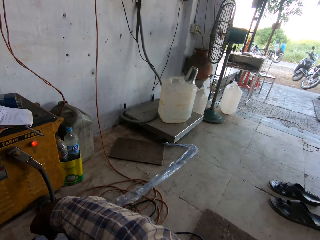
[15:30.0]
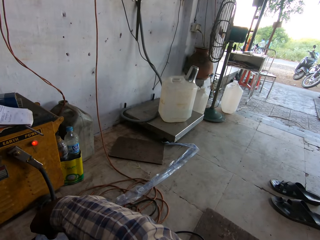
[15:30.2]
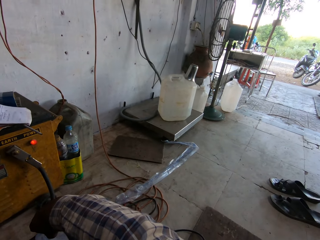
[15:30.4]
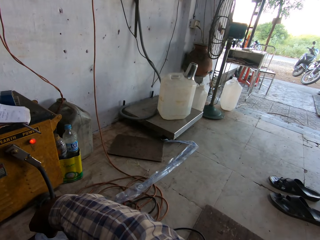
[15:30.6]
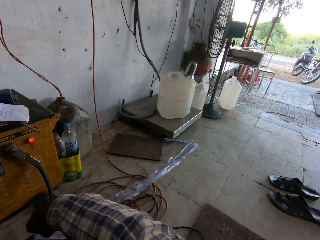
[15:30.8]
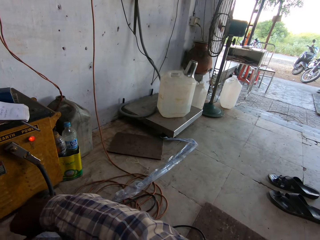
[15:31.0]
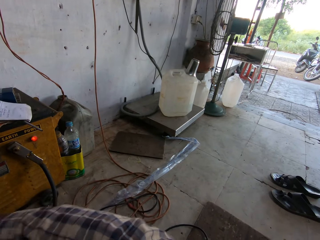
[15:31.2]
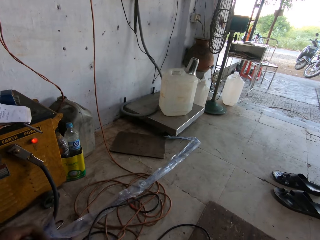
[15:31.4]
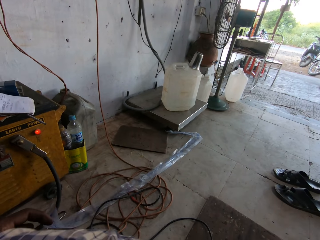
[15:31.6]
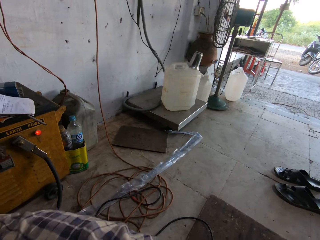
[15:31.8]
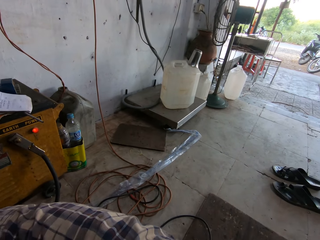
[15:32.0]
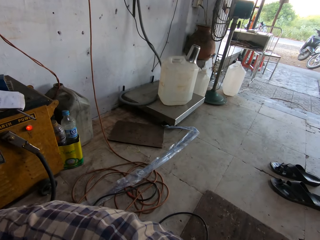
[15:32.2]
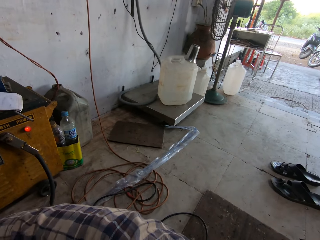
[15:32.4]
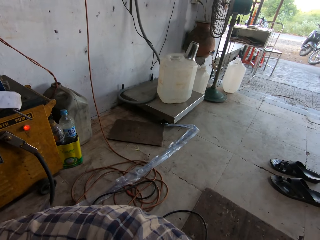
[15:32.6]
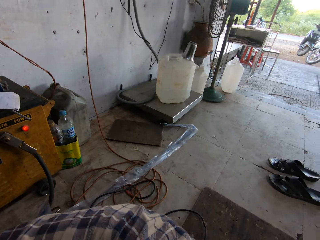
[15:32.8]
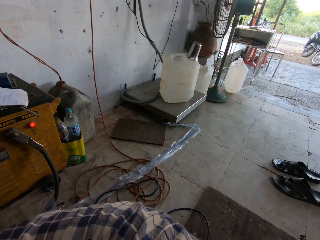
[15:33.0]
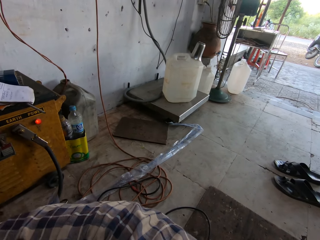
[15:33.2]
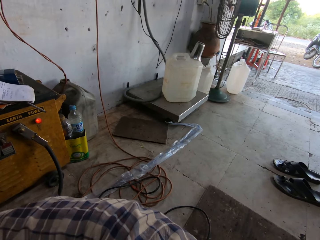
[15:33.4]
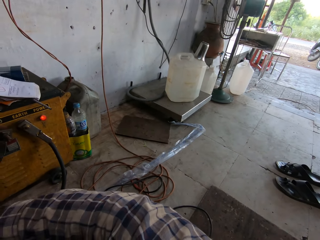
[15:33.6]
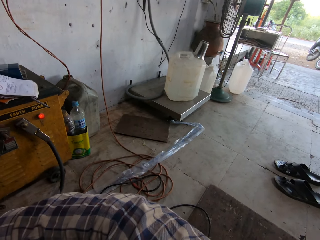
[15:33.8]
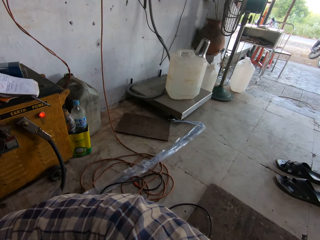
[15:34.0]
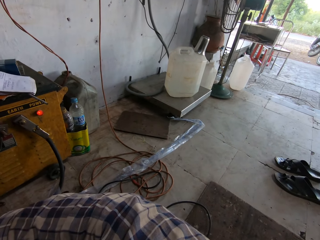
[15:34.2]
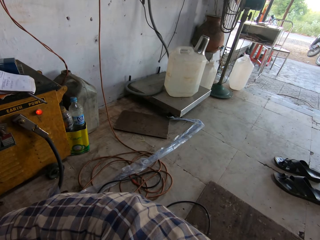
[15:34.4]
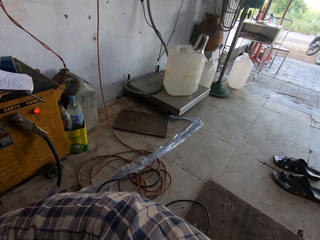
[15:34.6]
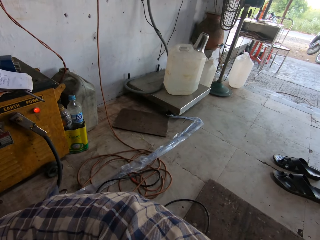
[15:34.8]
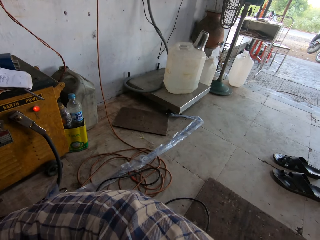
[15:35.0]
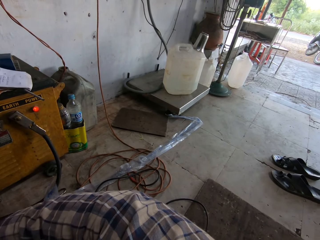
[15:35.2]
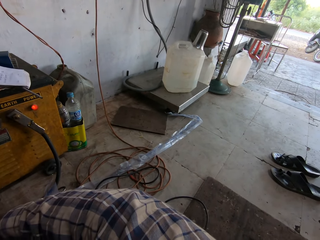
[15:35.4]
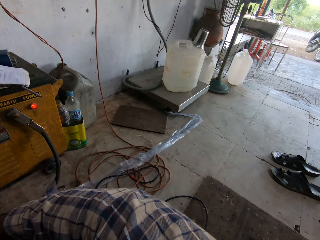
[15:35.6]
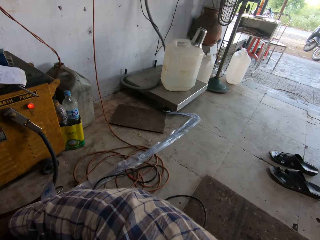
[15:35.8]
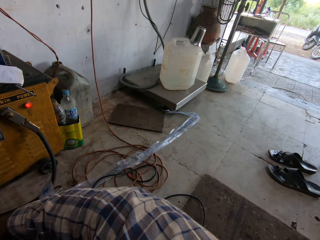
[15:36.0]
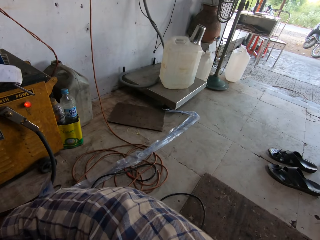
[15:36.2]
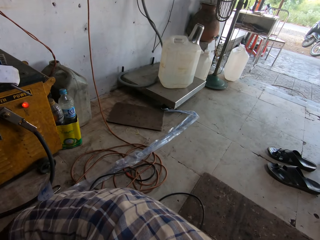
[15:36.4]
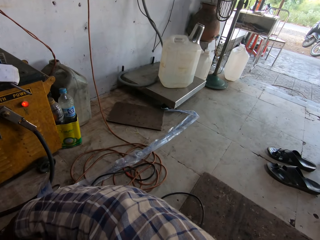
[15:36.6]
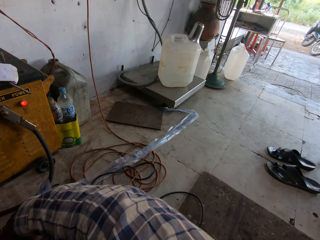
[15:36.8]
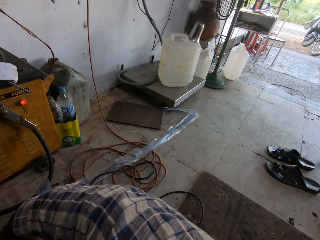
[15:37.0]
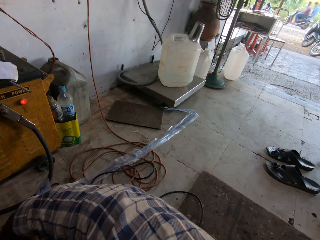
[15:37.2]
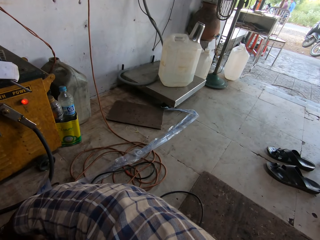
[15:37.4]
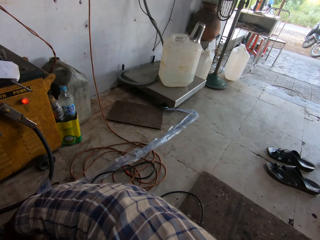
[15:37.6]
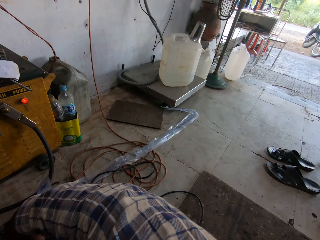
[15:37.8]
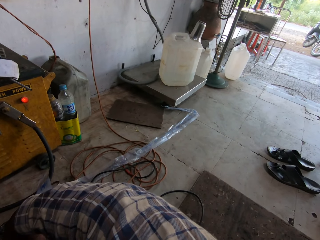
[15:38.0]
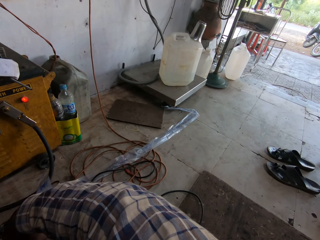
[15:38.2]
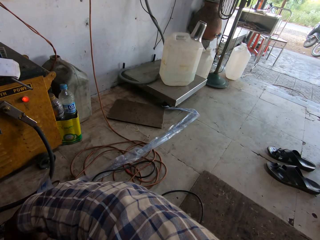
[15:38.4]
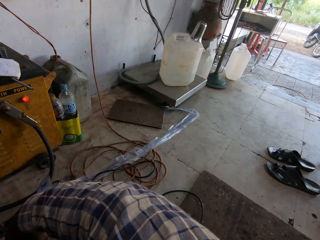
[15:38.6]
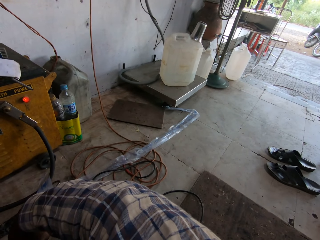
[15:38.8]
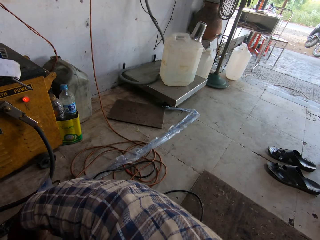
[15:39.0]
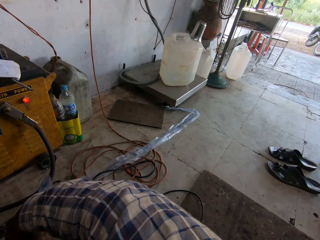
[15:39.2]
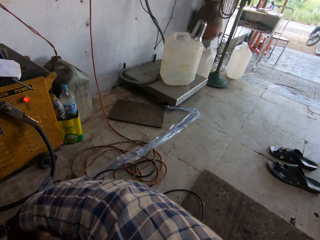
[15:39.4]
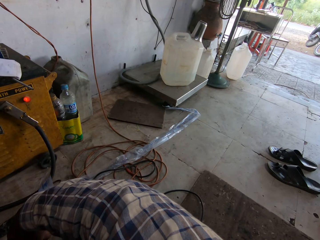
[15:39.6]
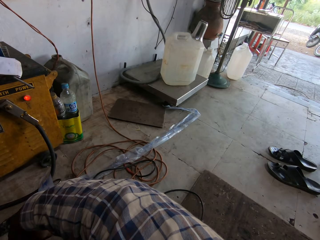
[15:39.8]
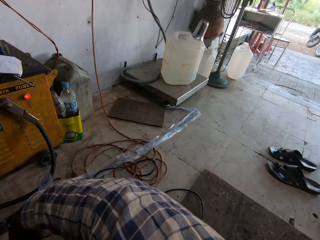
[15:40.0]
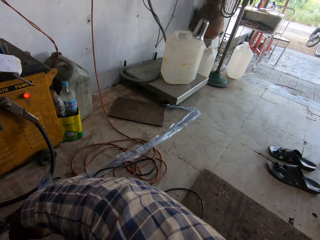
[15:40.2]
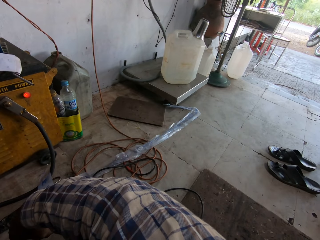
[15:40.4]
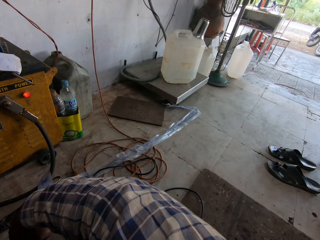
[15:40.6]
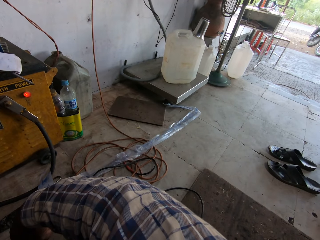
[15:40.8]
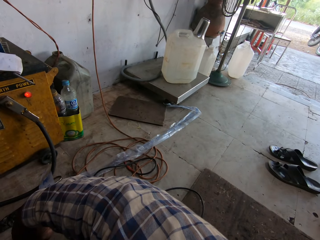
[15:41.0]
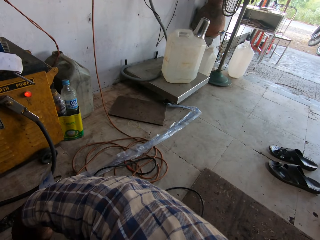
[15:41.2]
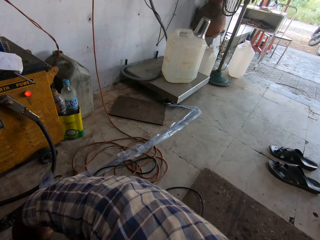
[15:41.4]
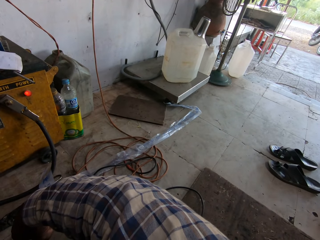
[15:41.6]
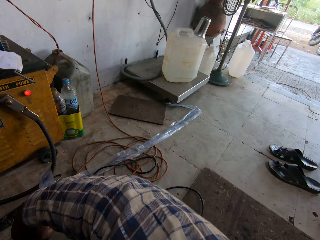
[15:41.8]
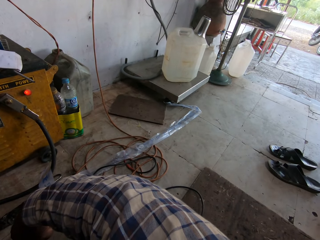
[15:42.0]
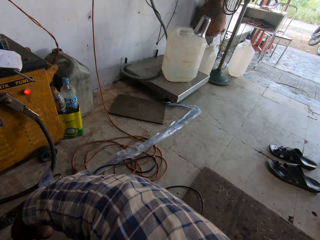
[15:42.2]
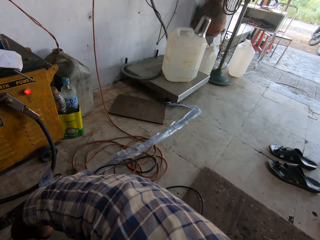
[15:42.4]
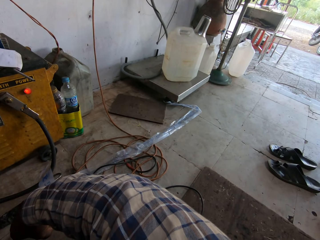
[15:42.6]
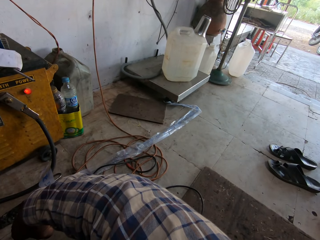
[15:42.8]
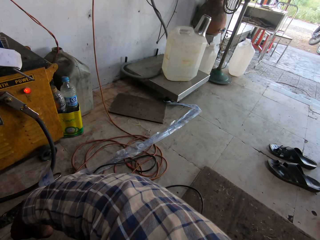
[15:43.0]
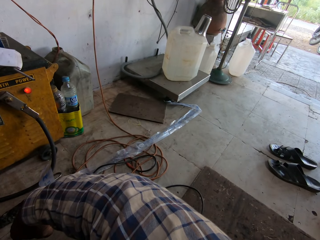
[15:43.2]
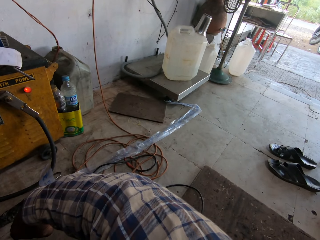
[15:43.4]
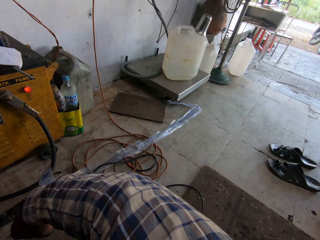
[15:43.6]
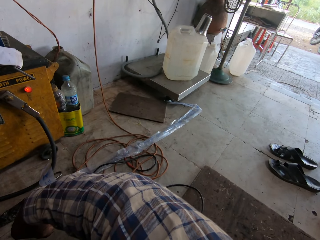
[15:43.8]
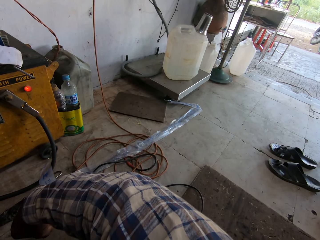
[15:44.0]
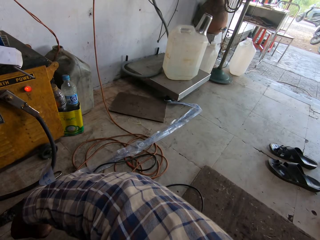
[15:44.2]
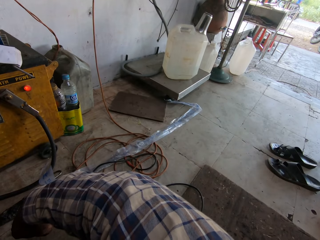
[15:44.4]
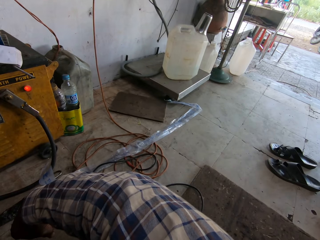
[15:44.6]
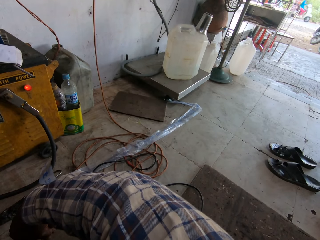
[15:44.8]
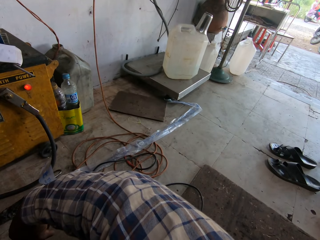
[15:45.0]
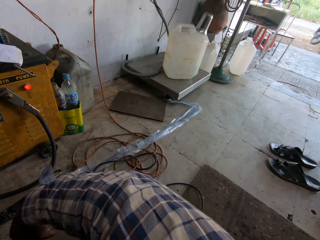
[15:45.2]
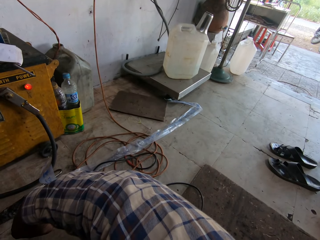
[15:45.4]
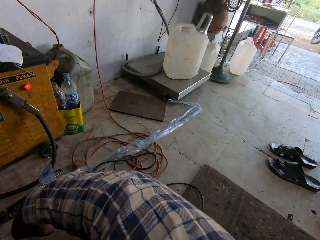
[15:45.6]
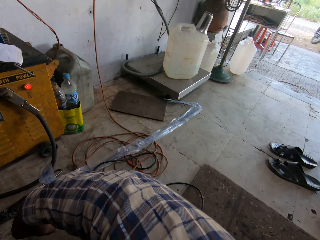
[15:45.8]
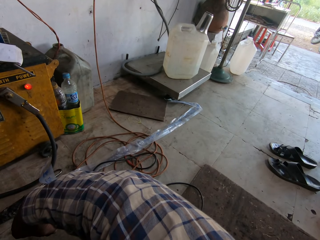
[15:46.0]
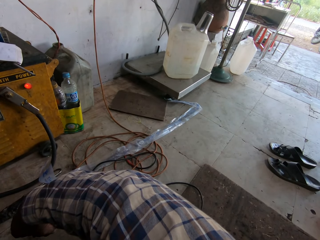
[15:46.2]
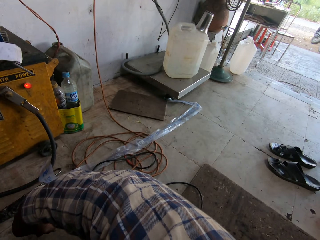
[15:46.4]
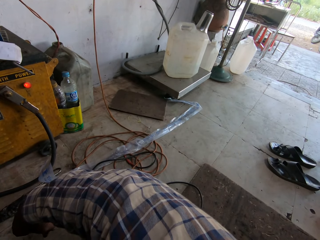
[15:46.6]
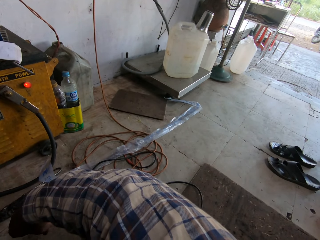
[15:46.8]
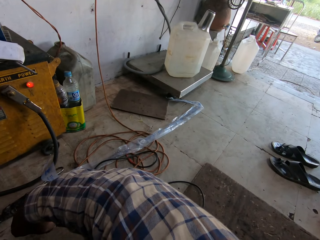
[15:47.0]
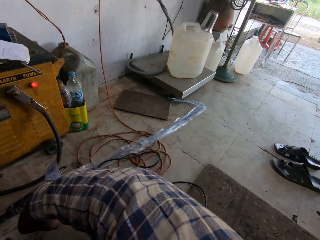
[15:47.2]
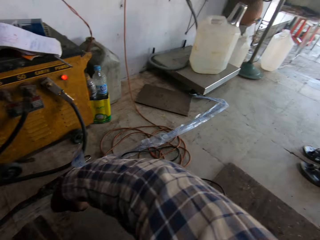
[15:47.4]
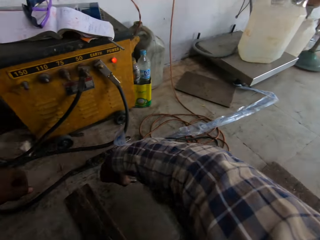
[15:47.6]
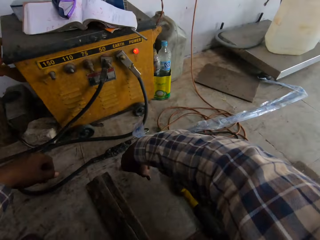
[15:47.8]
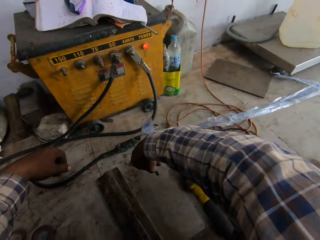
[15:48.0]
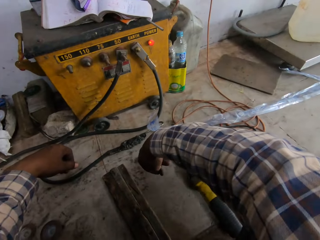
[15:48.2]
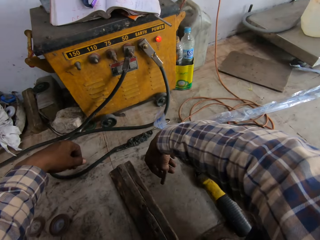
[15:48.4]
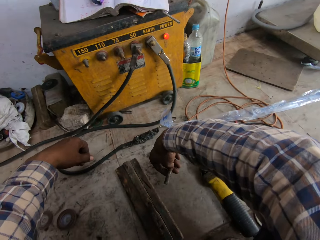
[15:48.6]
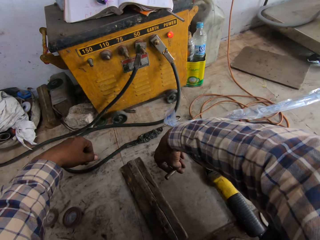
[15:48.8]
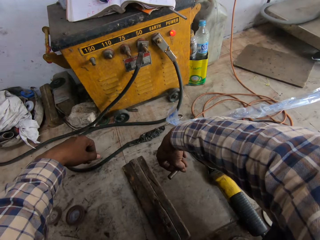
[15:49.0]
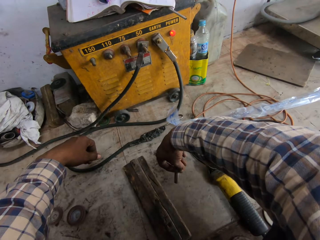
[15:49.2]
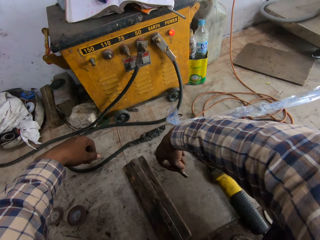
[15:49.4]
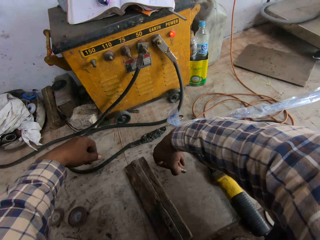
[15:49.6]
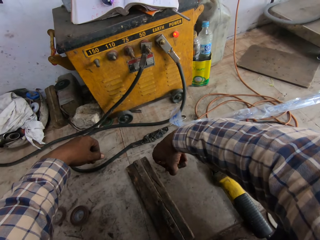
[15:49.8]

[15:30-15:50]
A man rides on a bike alongside another man past a workshop. Another man rides on a bike alongside yet another man past the workshop. Another man rides on a bike past the workshop. Another man rides on a bike past the workshop.

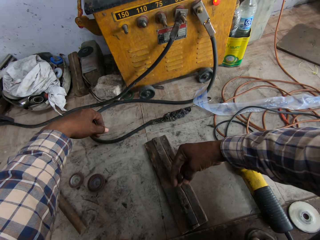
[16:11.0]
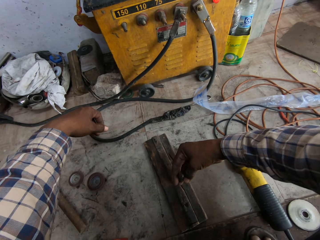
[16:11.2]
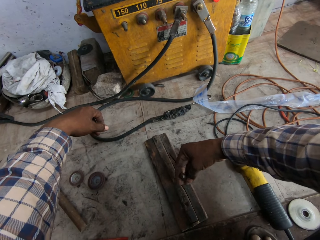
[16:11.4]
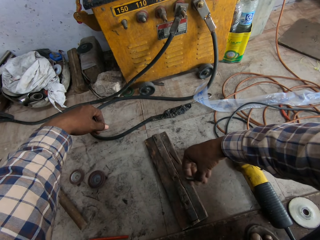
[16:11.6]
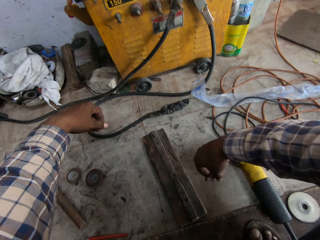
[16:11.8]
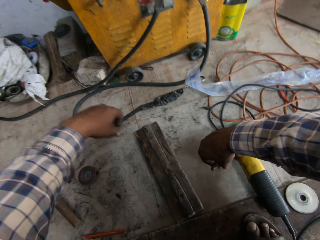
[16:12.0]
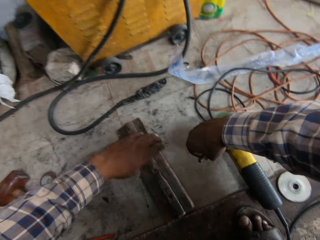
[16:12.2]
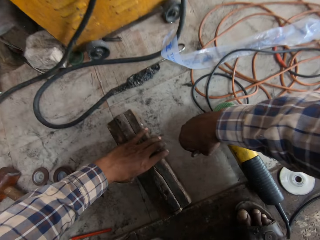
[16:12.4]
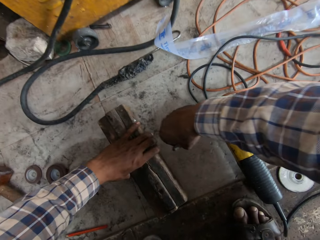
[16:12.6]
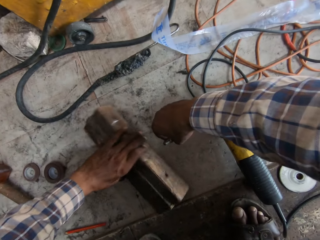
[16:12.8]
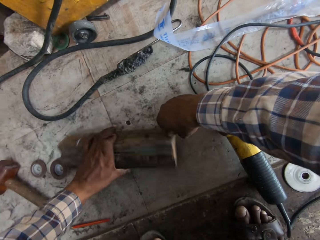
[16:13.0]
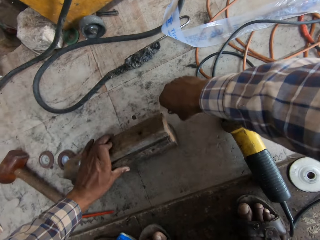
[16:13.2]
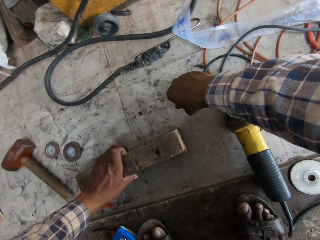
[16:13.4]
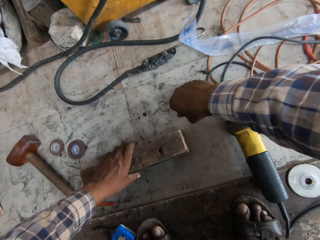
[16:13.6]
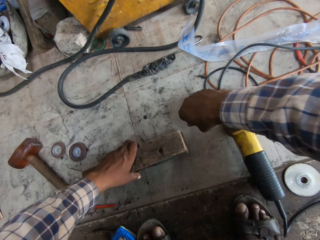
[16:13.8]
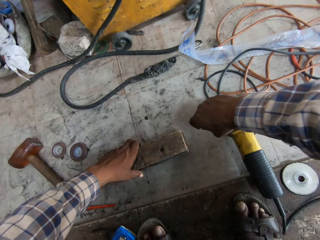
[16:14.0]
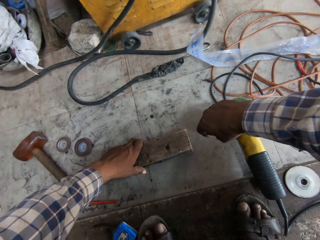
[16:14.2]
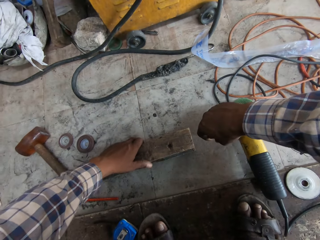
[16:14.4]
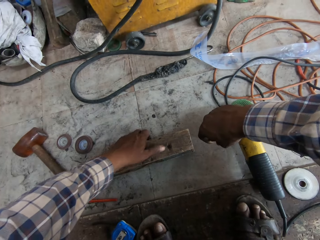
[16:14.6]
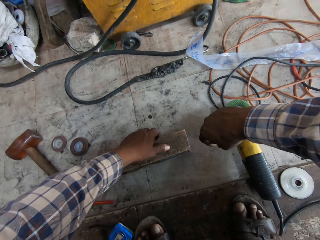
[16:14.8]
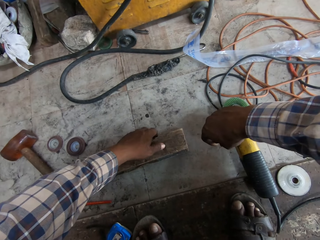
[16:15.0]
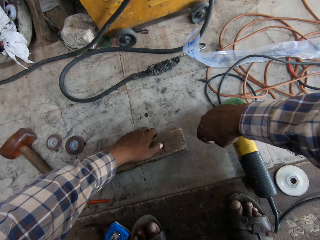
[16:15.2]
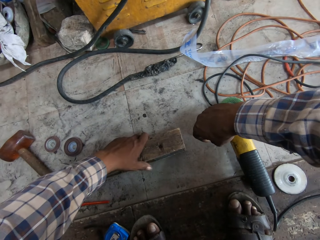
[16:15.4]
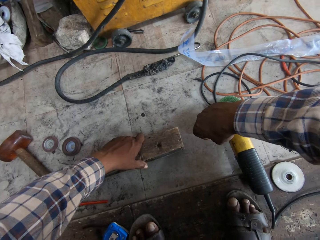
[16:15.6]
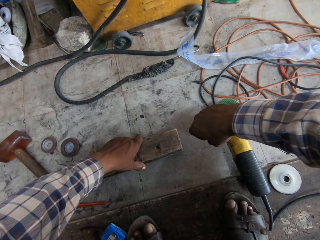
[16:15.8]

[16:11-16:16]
The camera wearer moves a piece of wood on the floor with his left hand.
